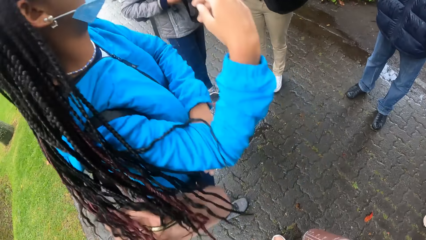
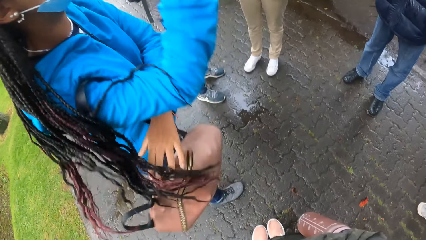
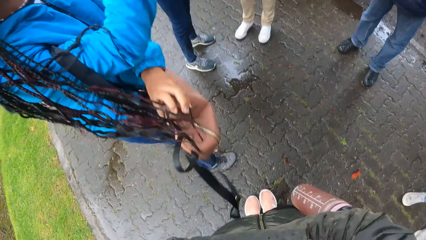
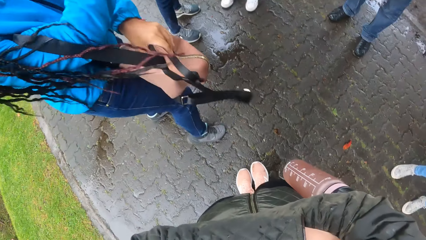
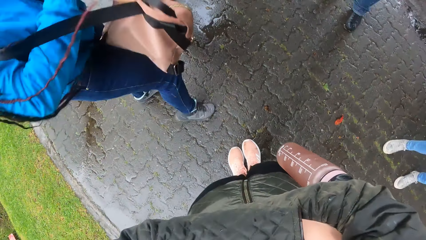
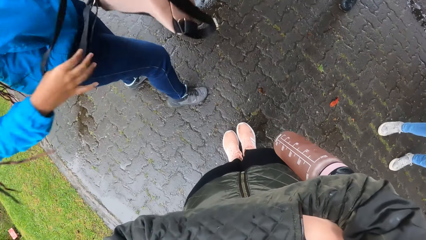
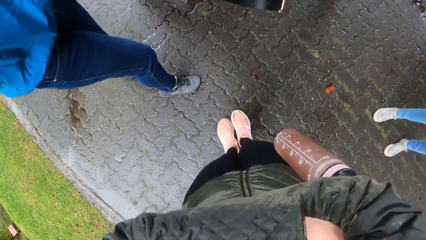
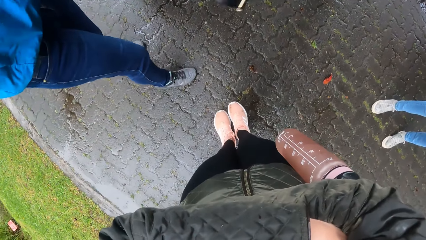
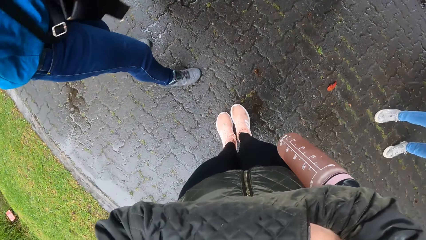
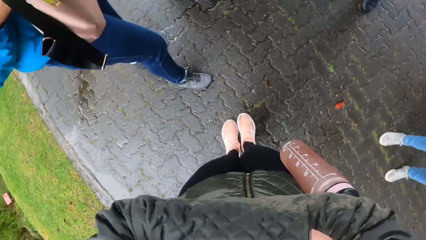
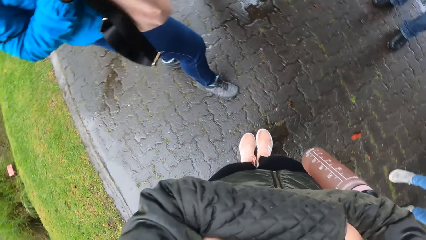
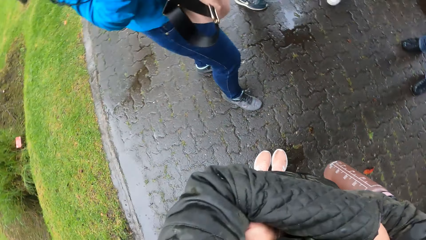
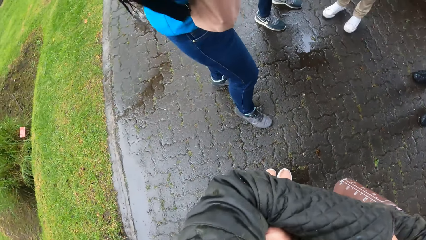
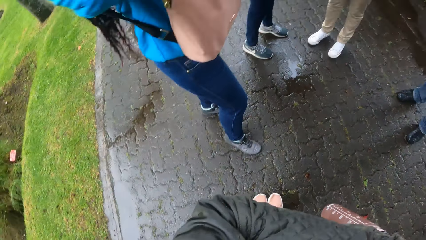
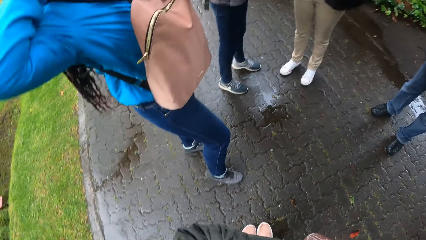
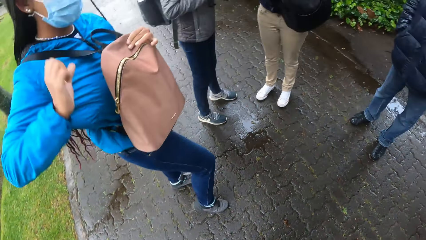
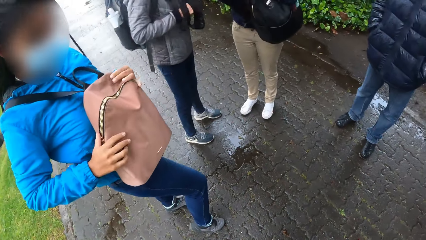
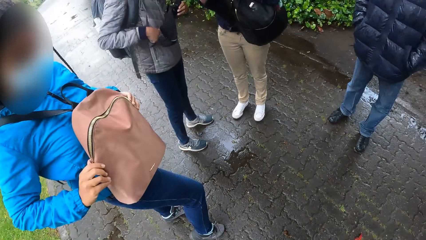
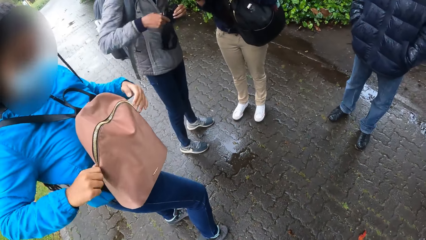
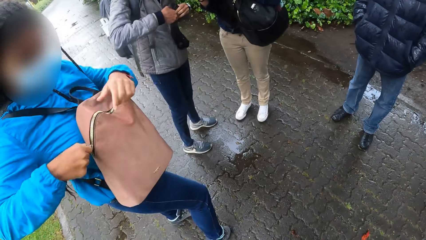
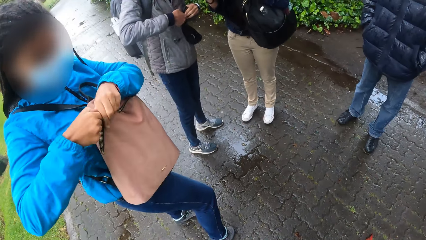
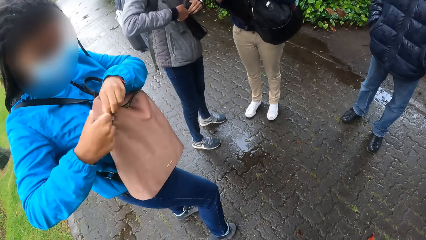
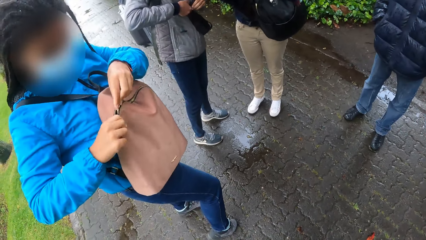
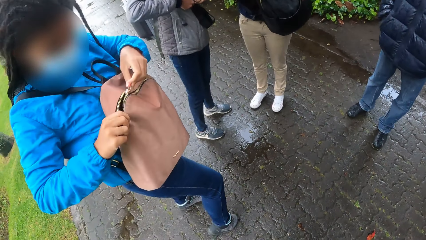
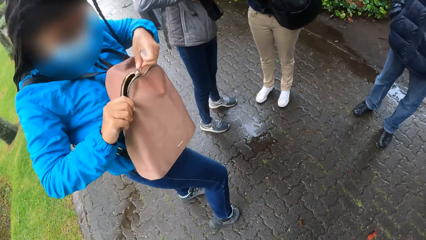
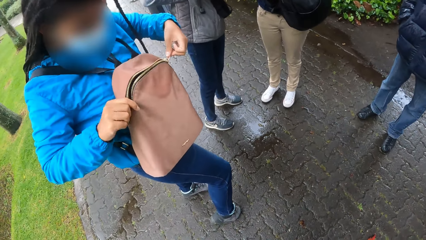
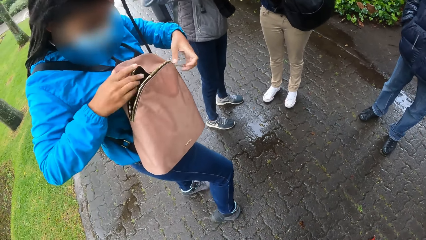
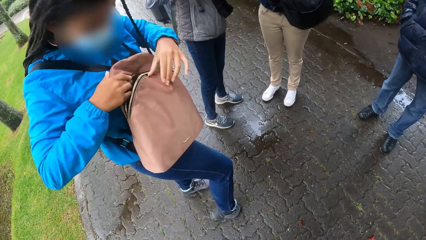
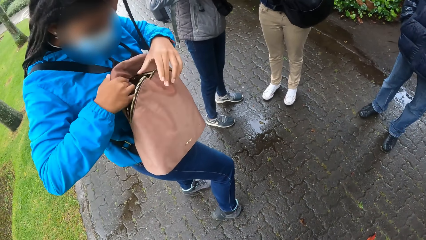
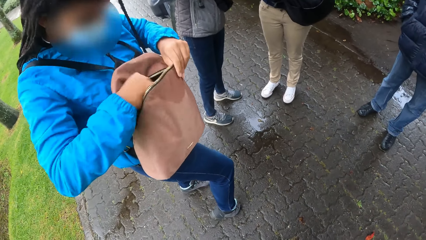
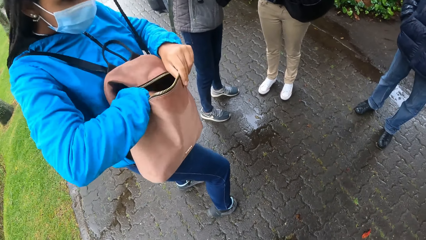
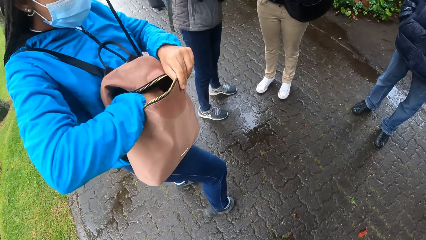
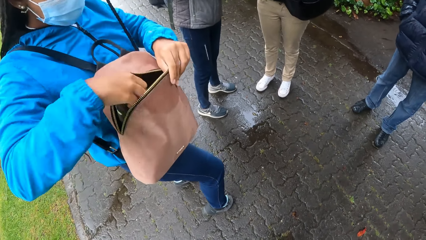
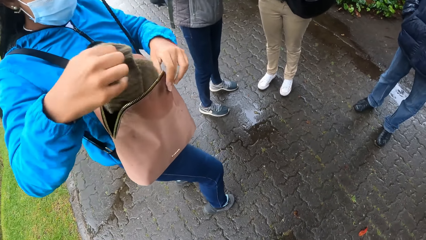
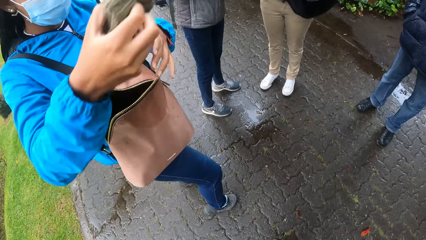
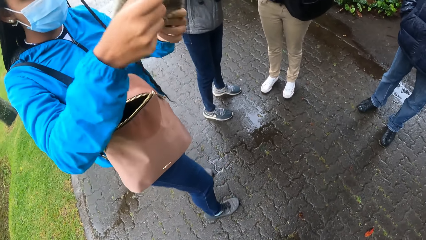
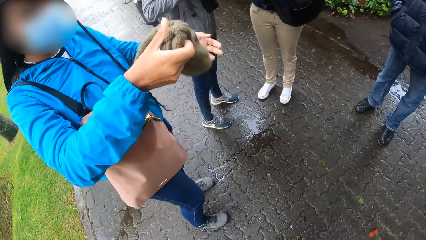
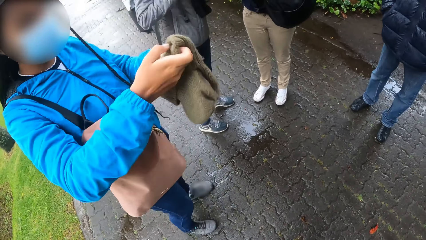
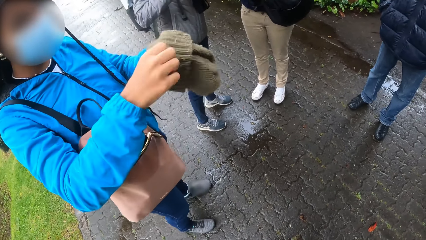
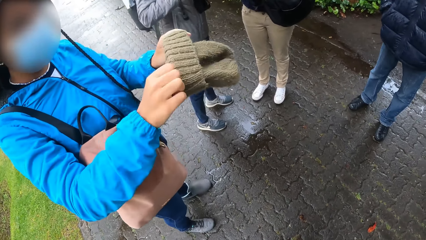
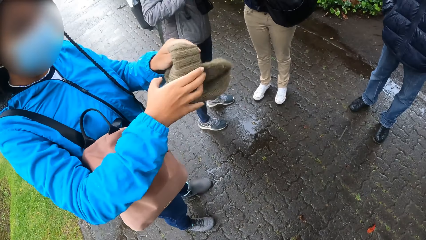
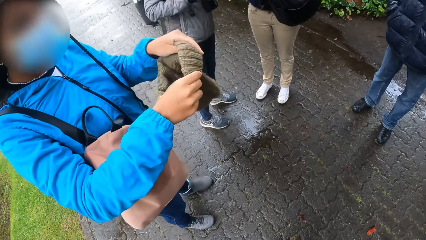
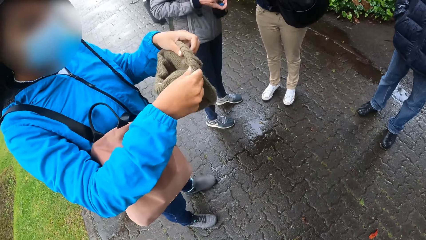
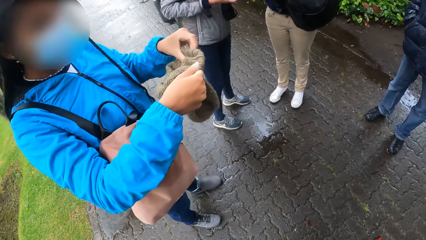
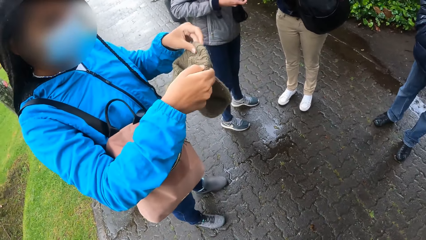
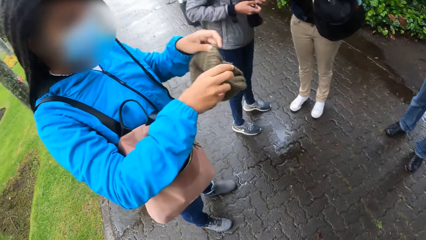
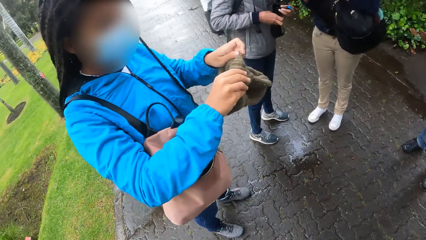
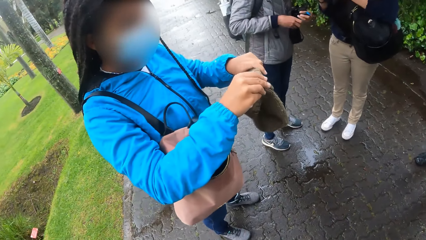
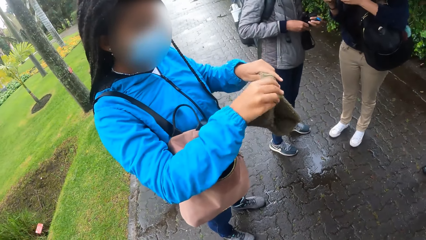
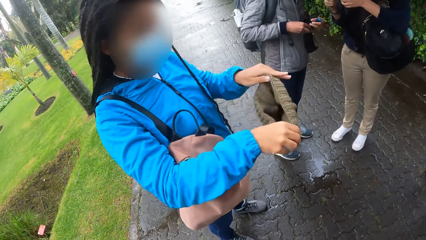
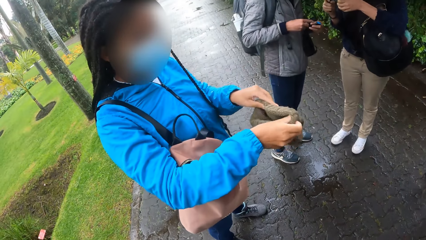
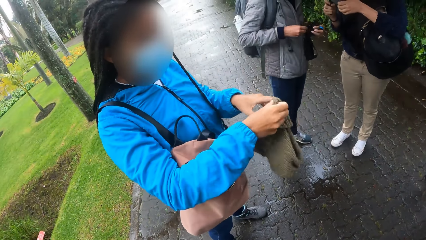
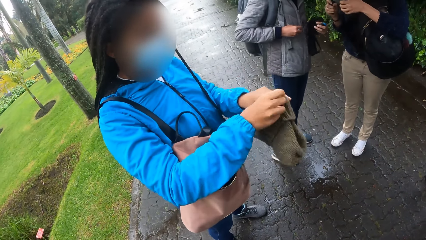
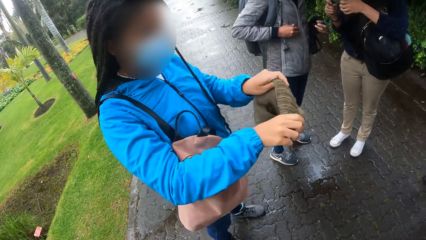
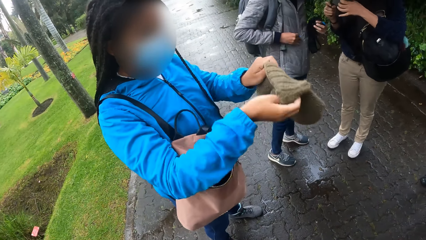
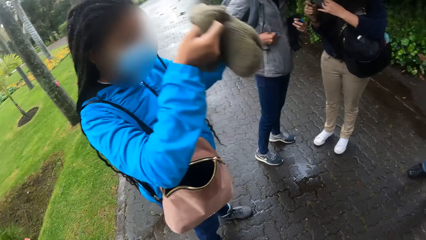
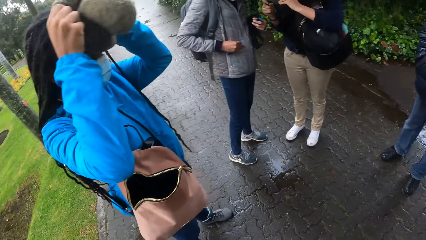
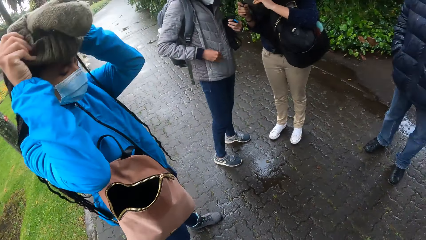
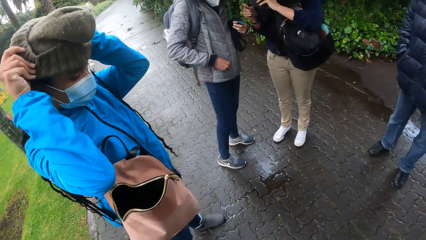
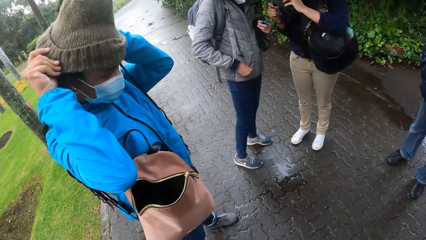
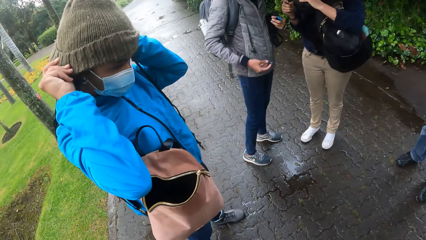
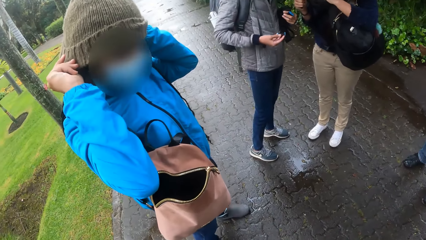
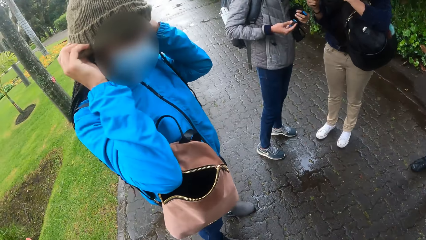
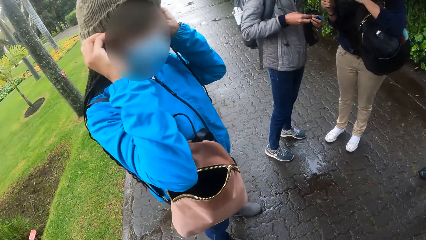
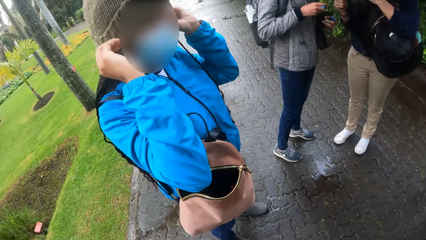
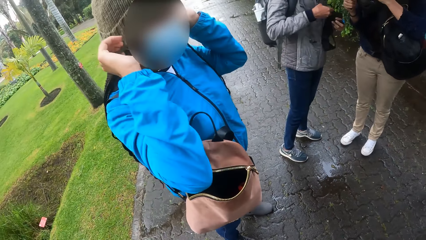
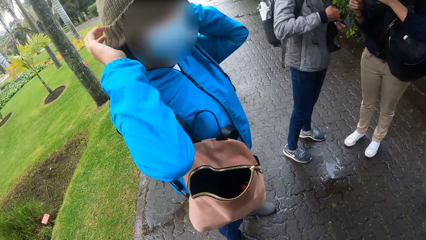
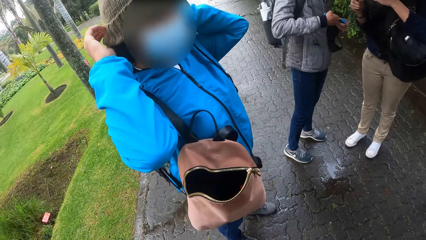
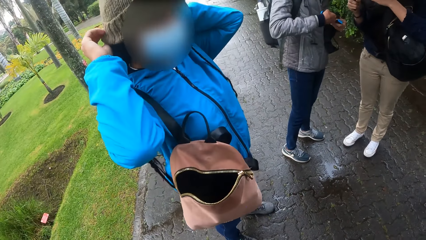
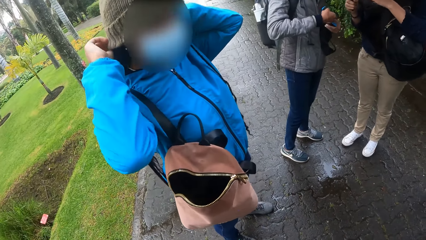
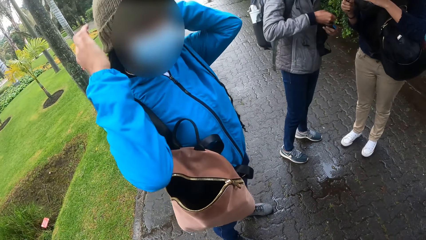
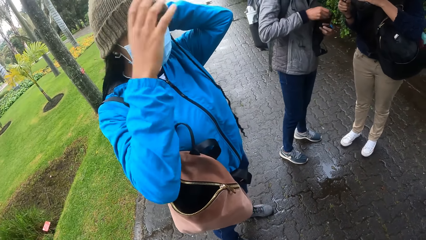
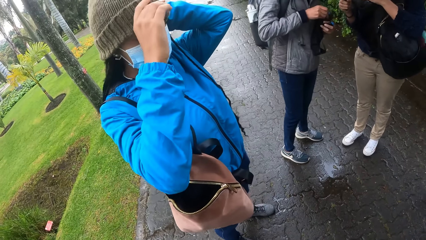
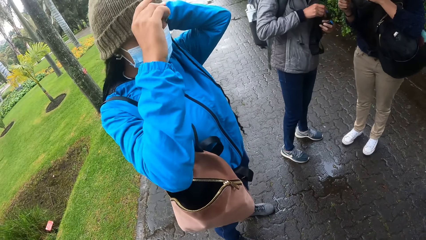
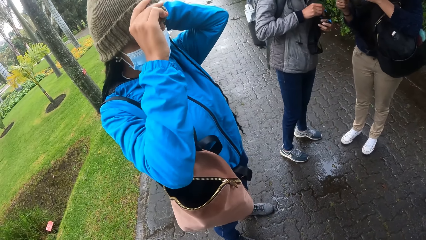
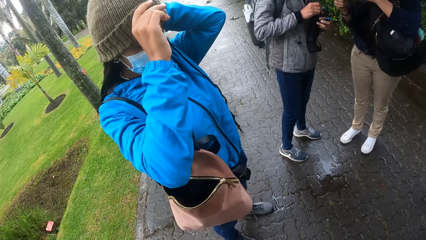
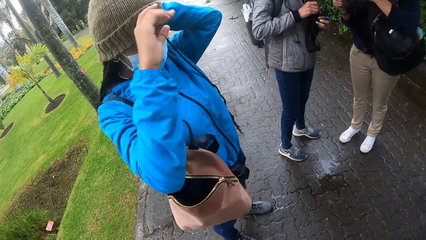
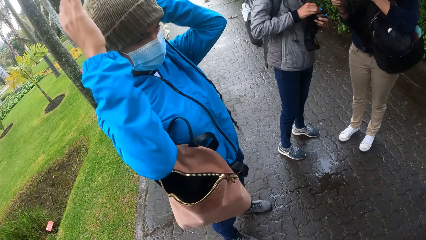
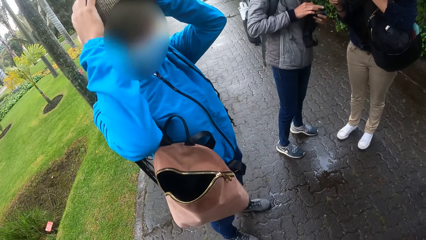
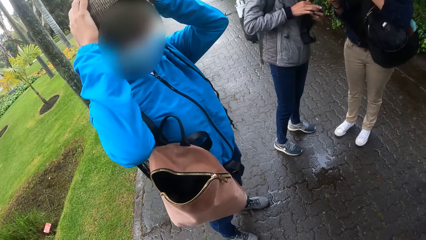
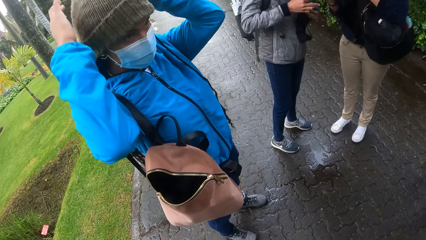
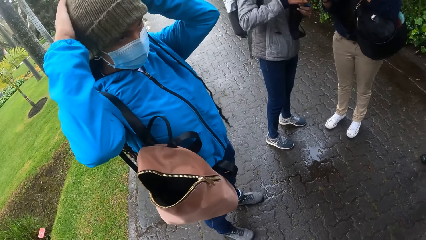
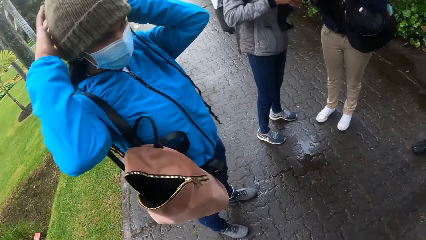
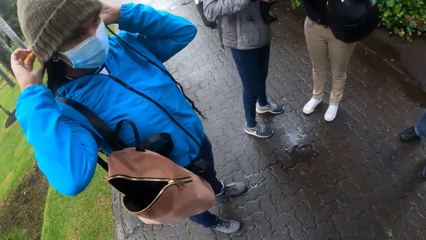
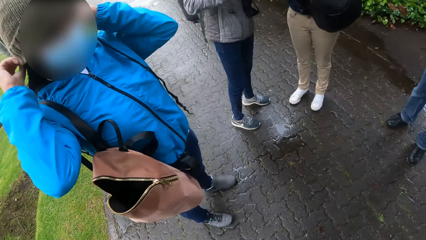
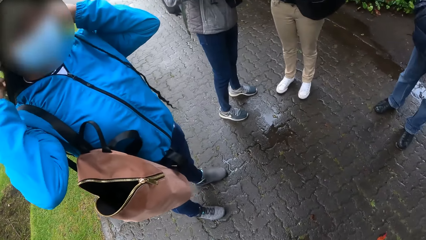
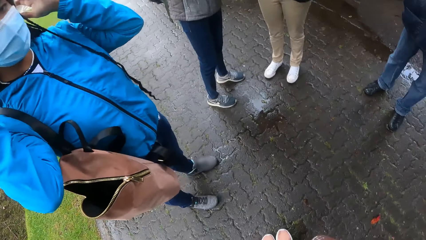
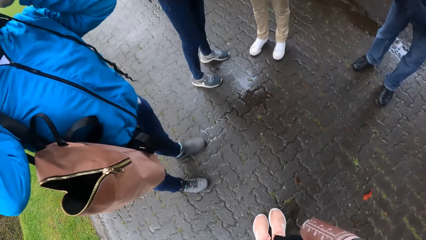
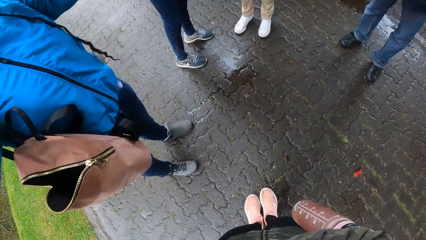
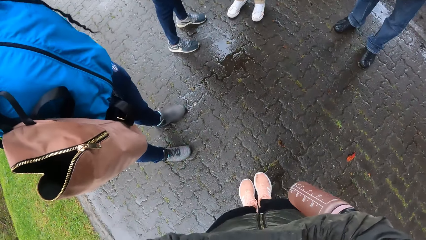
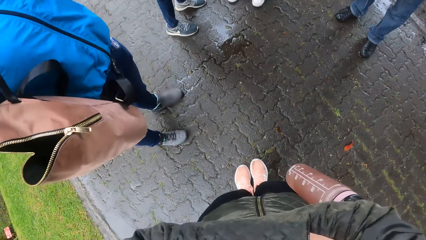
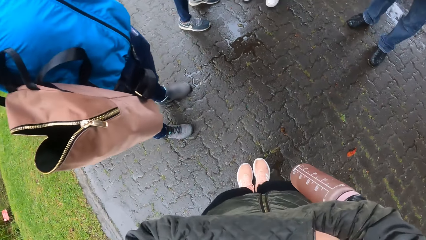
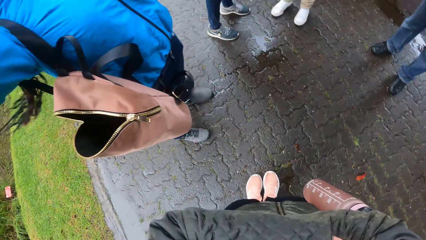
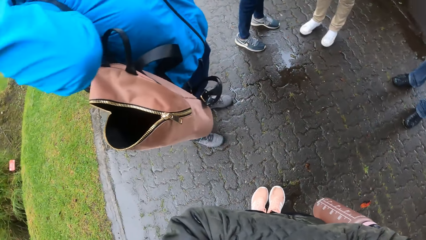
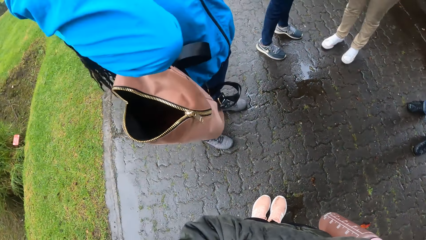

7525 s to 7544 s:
A woman takes a backpack from her right shoulder with her left hand. Another woman takes the camera with her right hand from a third woman's hands. The first woman puts the backpack in her right hand on her chest. The third woman fiddles with the camera in her hands with both hands. The first woman unzips the backpack on her chest with both hands. She holds the backpack on her chest with her left hand and takes a beanie from the backpack on her chest with her right hand. She unfolds the beanie in her right hand with both hands. The third woman rubs a battery in her right hand on her hoodie. The first woman puts the beanie in her hands on her head with both hands. The third woman opens a cover on the camera in her left hand with her right hand. The first woman adjusts the beanie on her head with both hands. The third woman puts the battery in her right hand into the camera in her left hand. She closes the cover on the camera in her left hand with her right hand. The camera wearer stares at the pavement.
